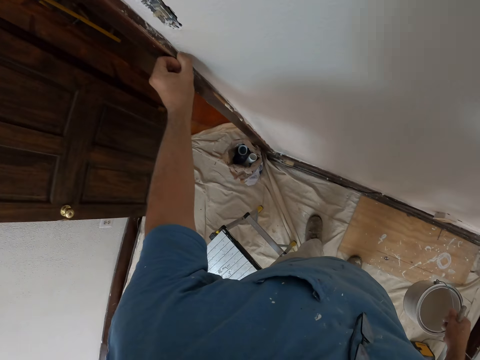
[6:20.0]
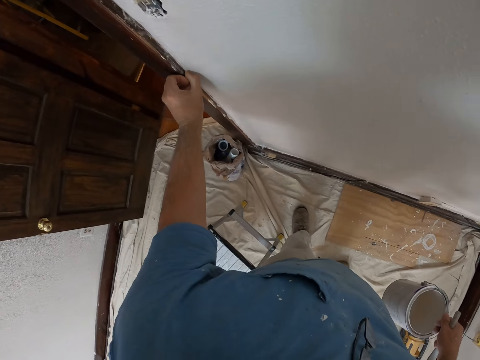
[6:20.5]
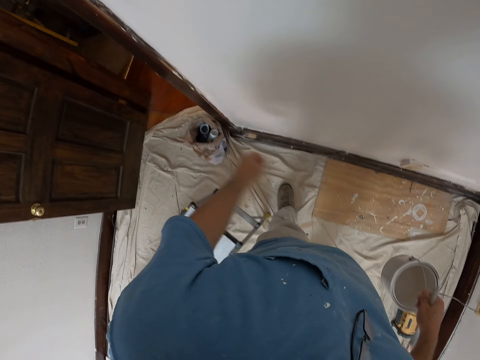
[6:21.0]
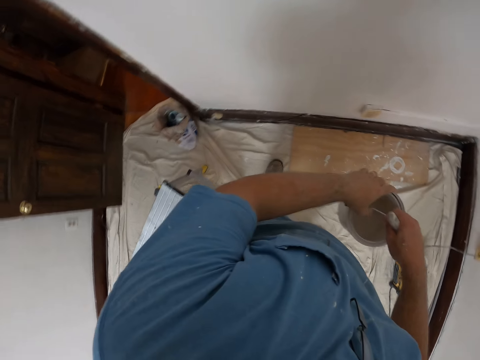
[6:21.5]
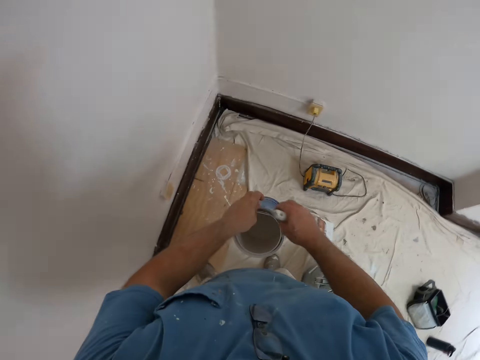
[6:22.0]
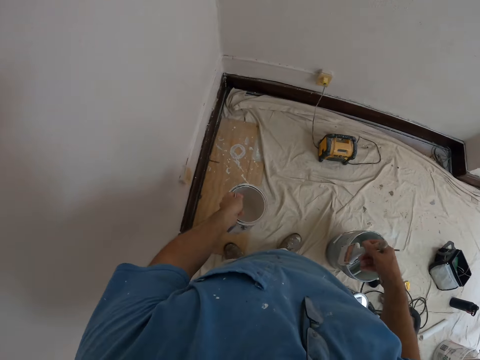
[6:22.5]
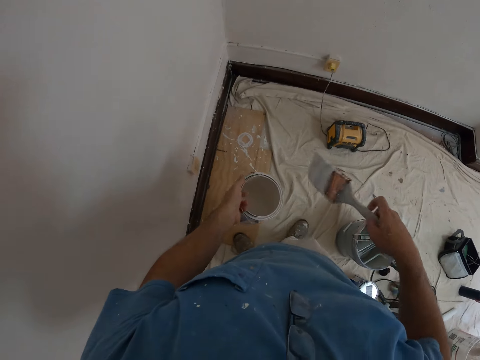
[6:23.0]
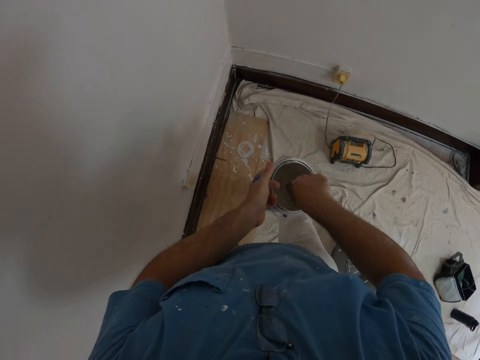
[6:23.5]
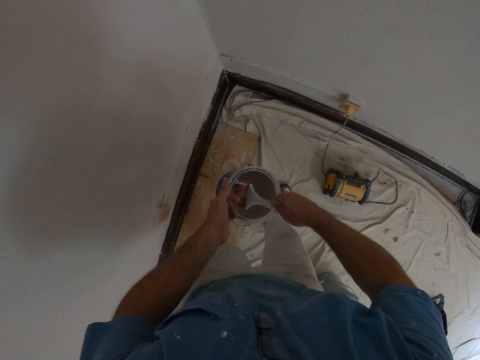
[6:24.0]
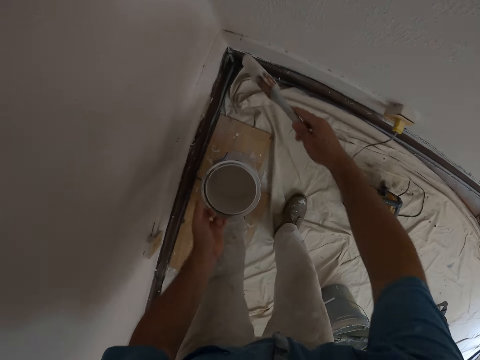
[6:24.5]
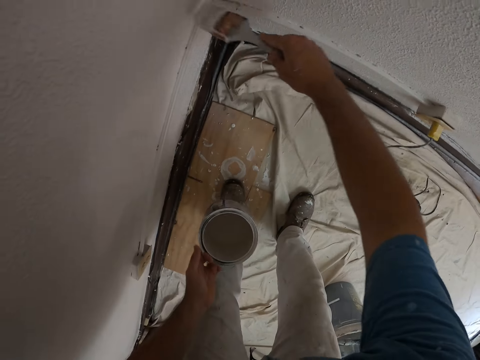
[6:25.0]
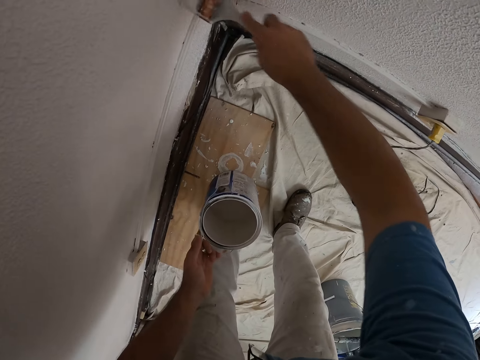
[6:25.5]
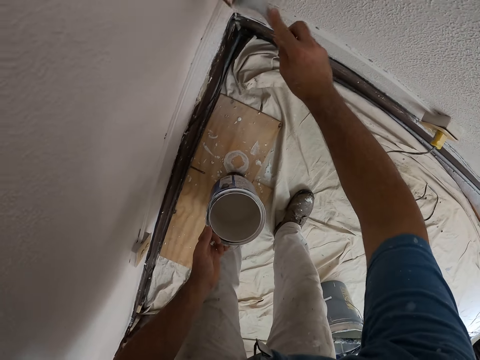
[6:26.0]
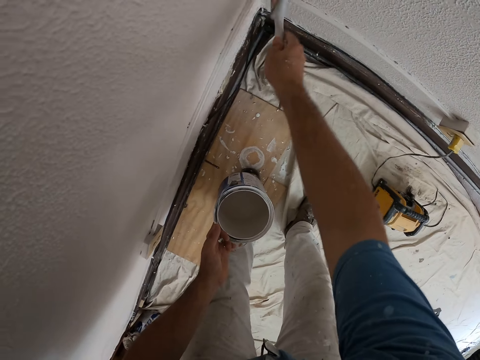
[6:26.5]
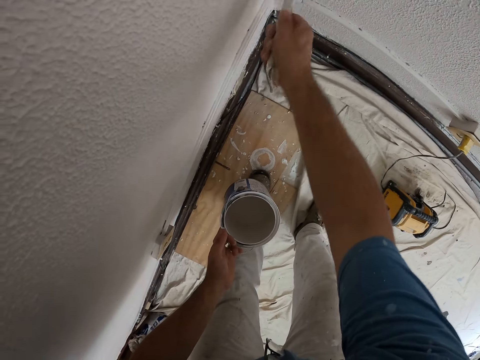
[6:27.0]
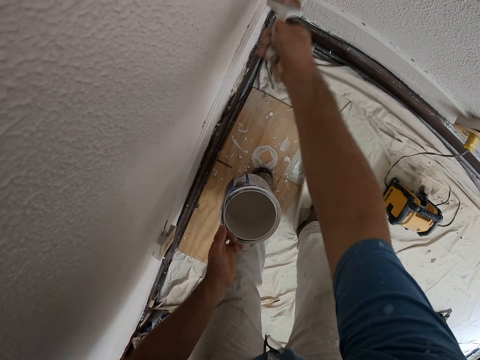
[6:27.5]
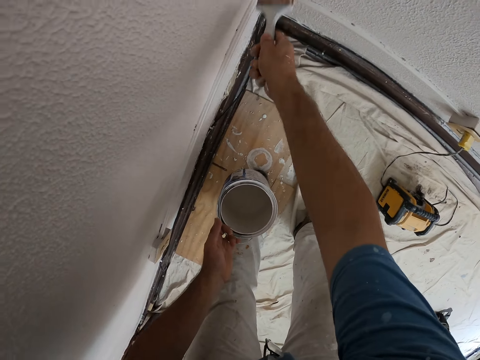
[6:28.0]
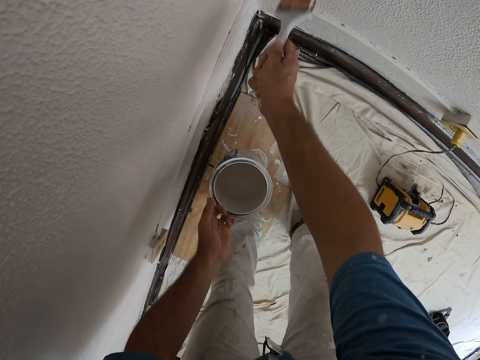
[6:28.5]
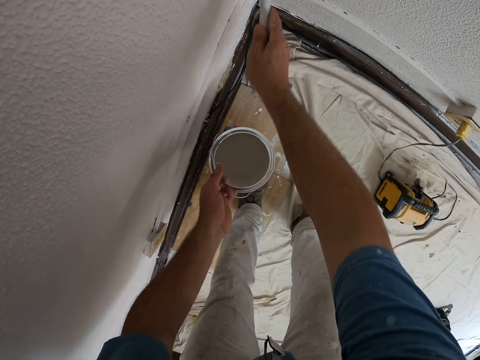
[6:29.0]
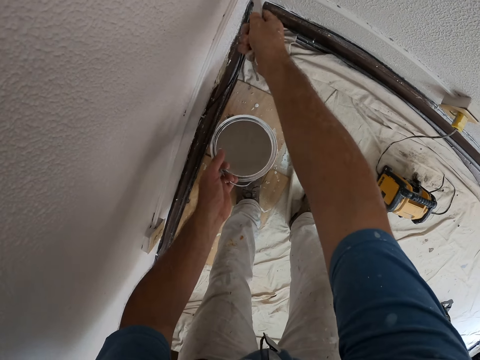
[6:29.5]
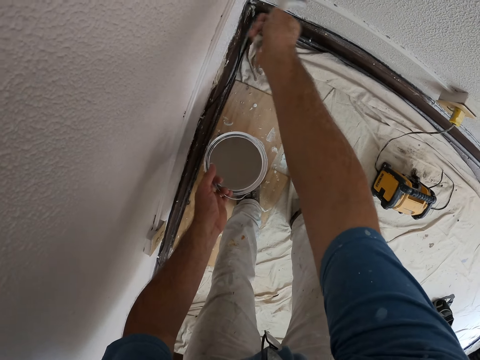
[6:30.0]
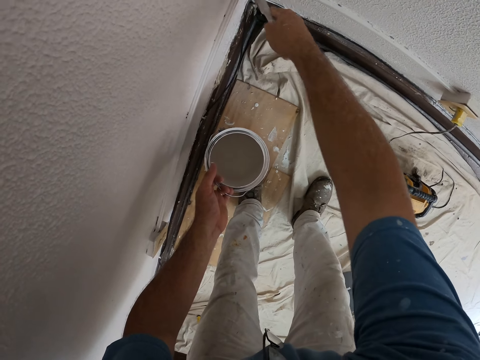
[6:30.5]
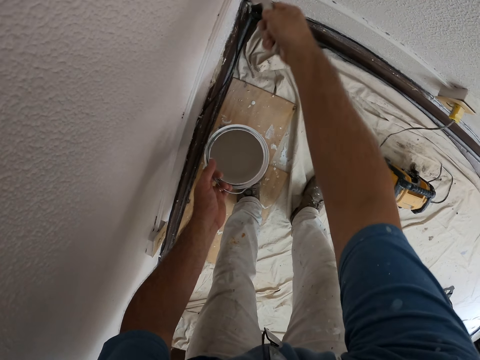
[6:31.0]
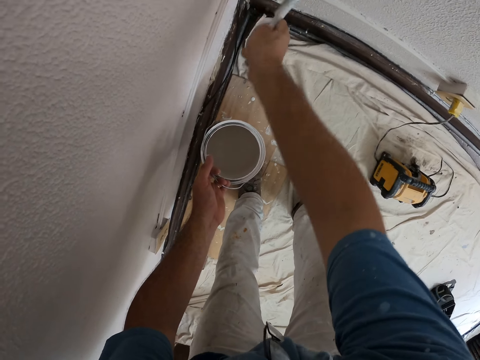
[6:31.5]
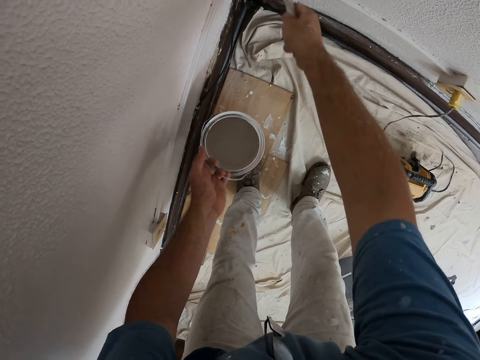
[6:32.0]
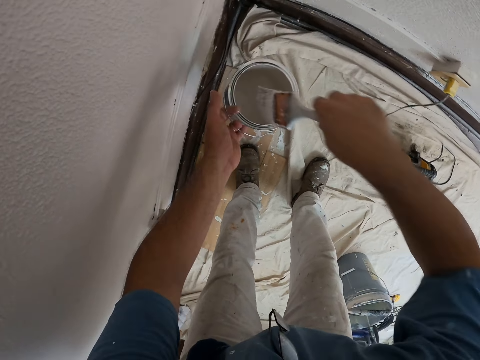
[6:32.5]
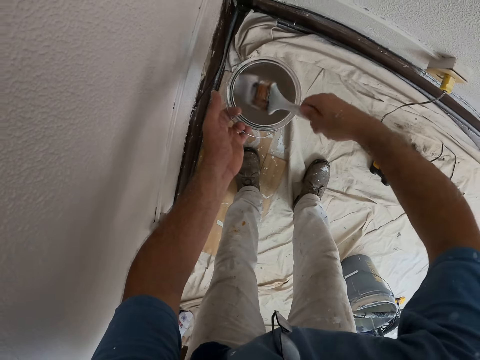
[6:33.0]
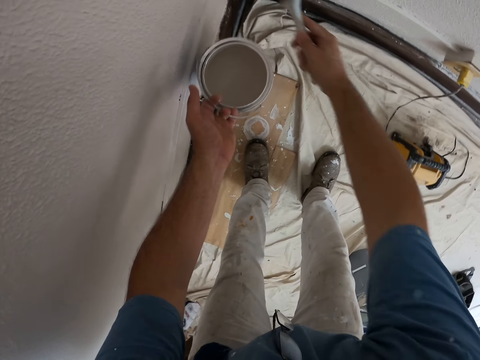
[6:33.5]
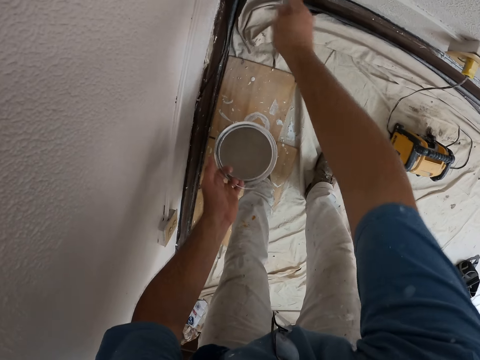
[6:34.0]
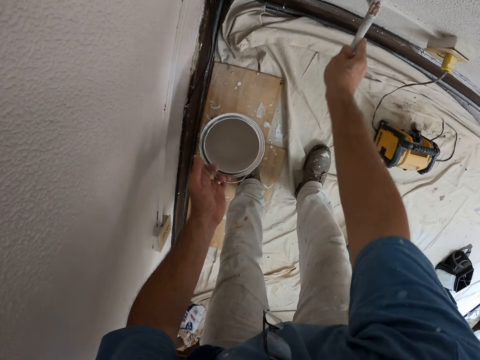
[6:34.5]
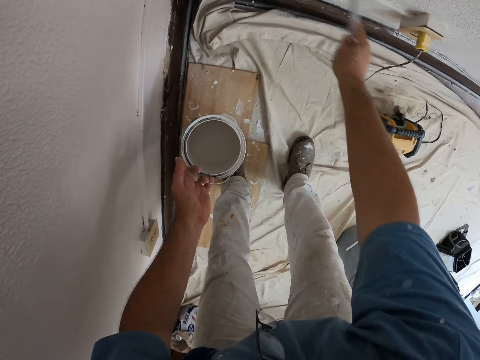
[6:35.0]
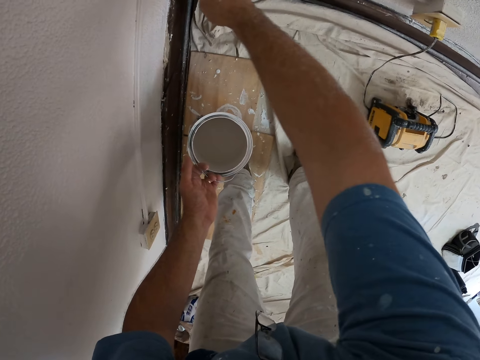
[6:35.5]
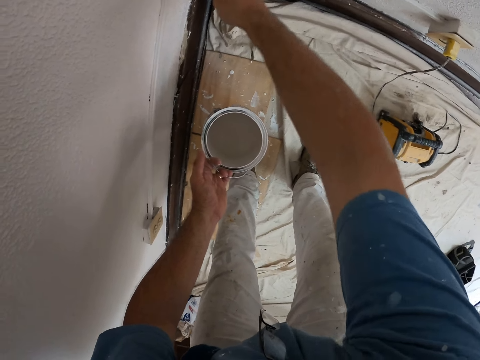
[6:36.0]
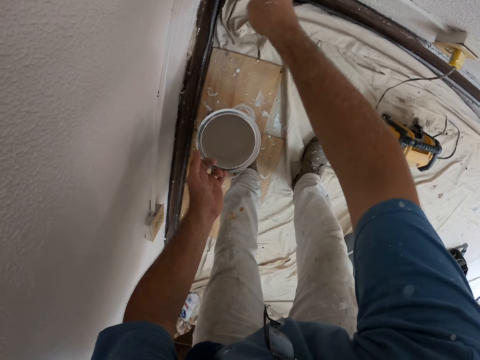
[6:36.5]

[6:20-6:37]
The camera wearer passes the bucket of paint from his right hand to his left hand. He scoops paint from the bucket of paint in his left hand with the paint brush. He paints the wall with the paint brush in his right hand. He scoops paint from the bucket of paint in his left hand with the paint brush. He paints the wall with the paint brush in his right hand.

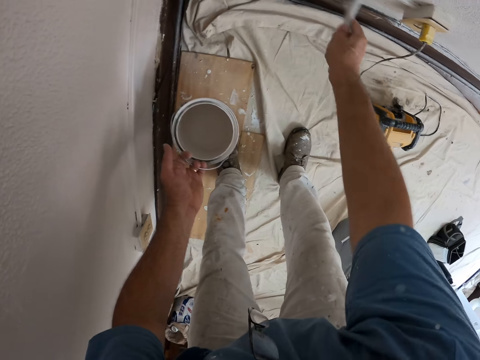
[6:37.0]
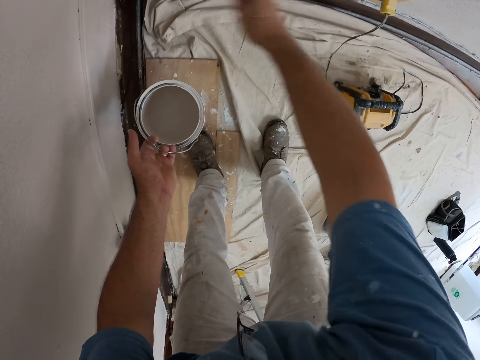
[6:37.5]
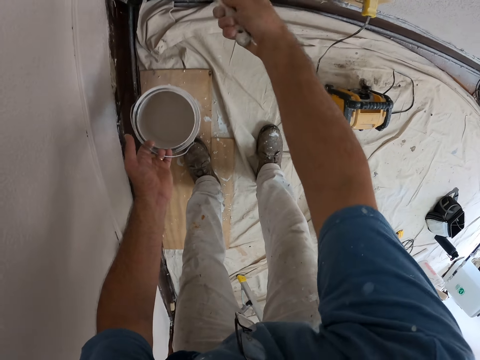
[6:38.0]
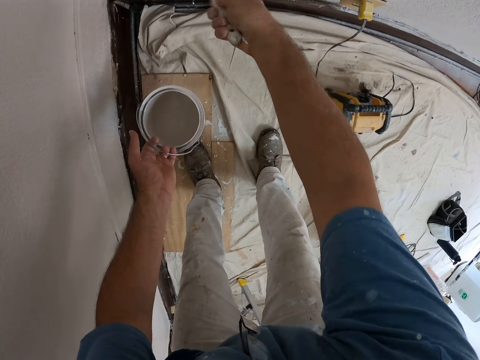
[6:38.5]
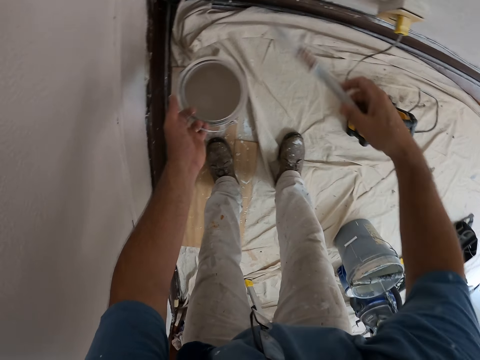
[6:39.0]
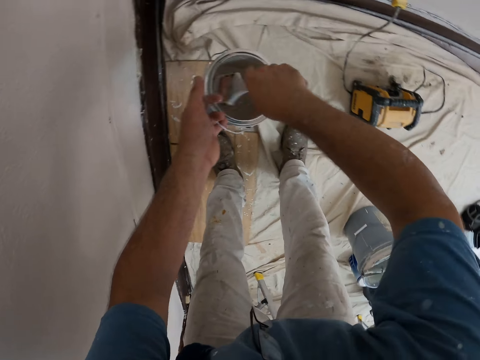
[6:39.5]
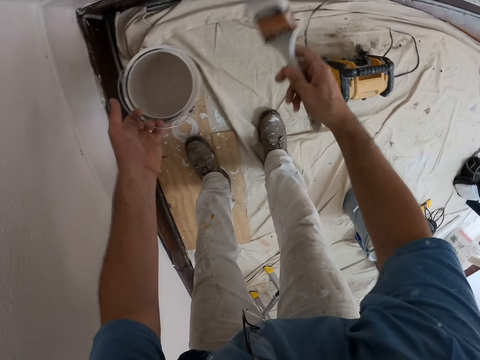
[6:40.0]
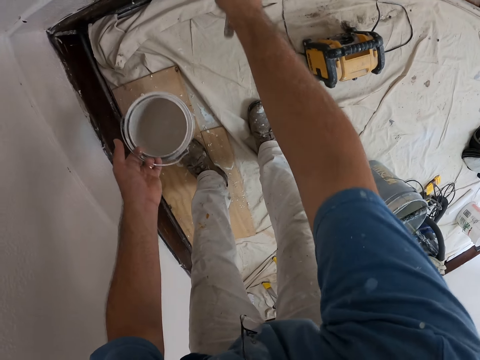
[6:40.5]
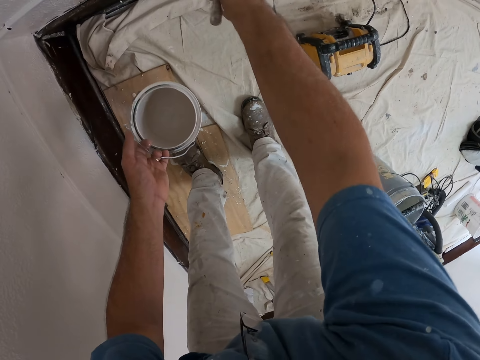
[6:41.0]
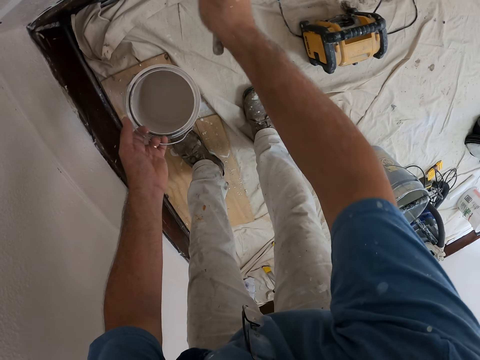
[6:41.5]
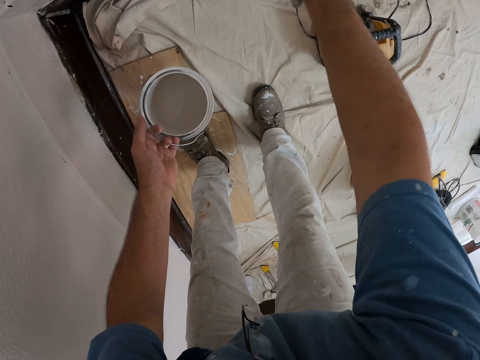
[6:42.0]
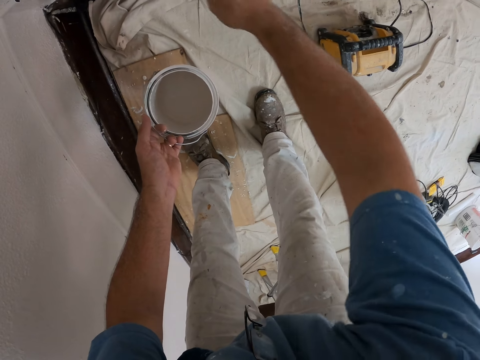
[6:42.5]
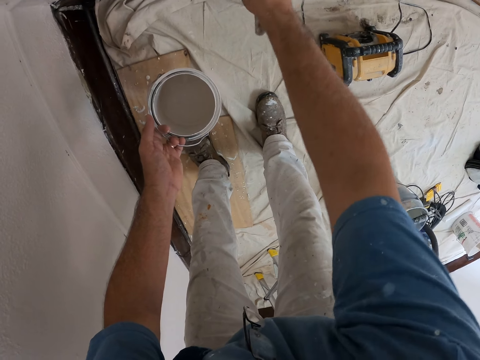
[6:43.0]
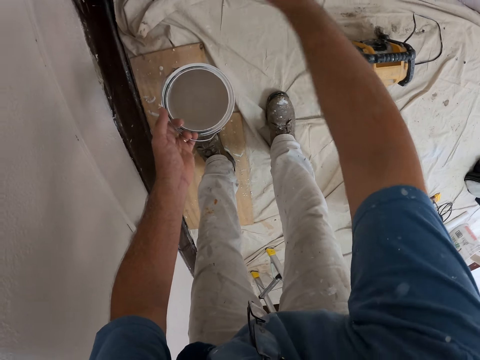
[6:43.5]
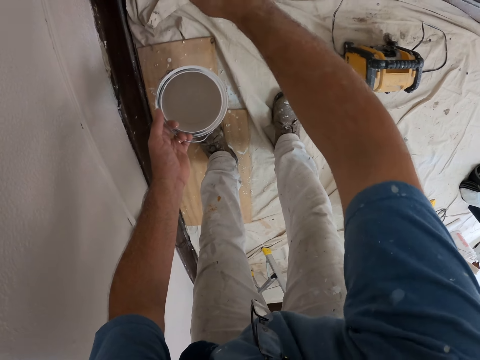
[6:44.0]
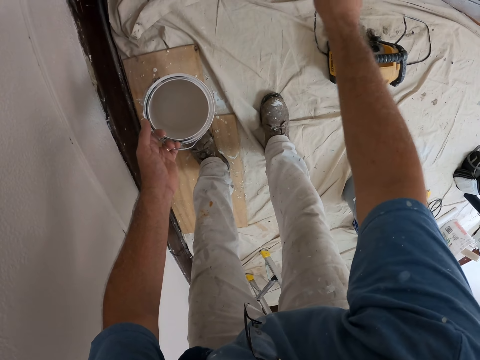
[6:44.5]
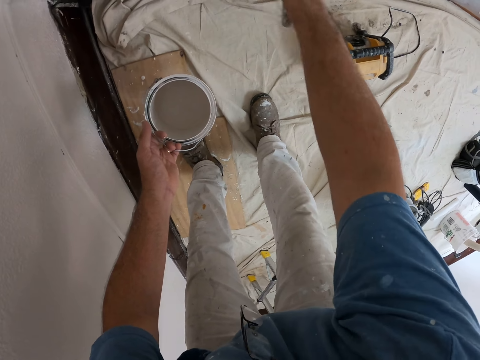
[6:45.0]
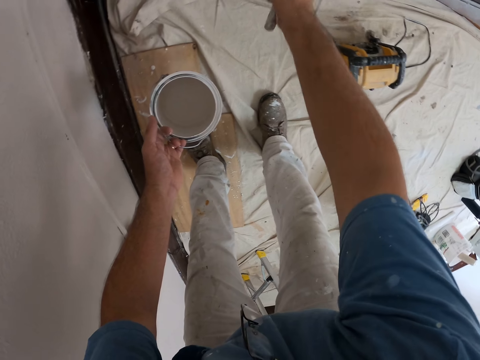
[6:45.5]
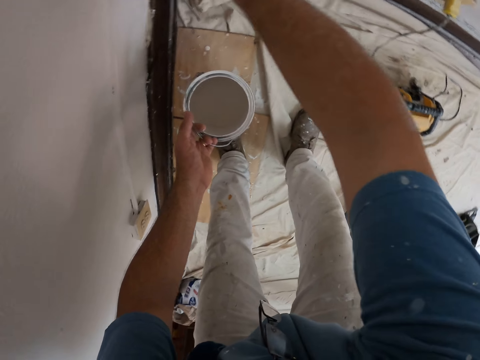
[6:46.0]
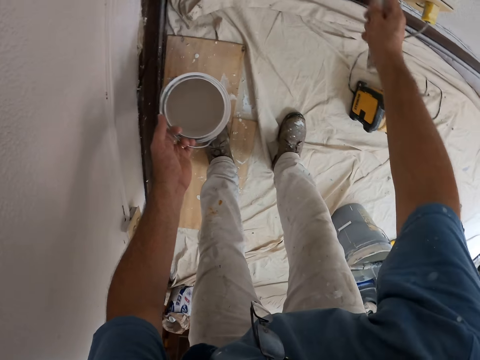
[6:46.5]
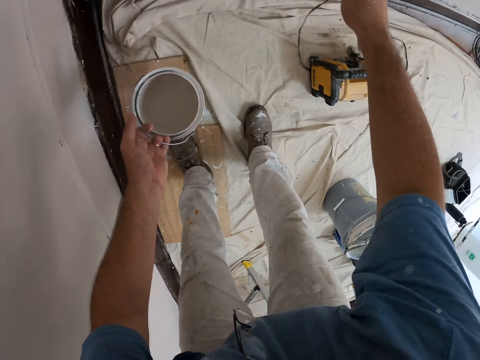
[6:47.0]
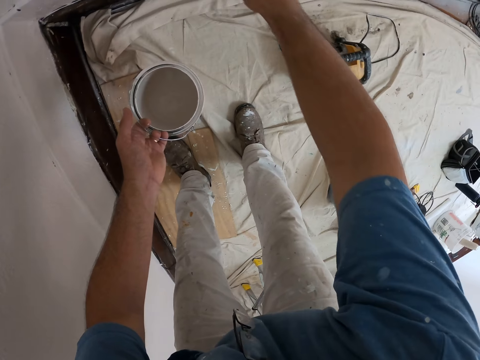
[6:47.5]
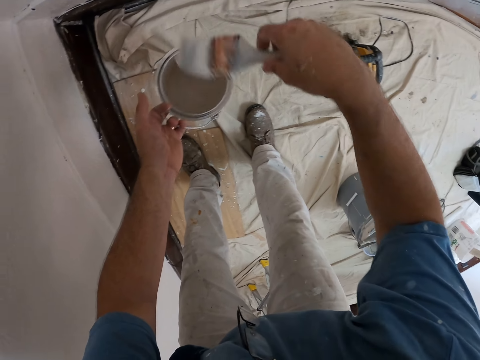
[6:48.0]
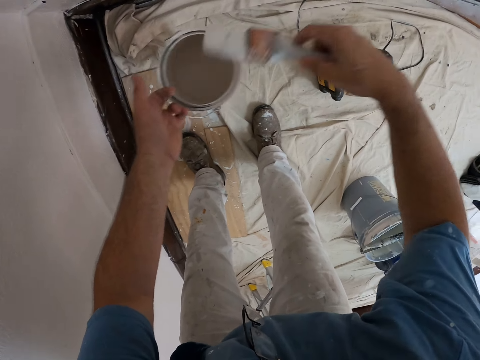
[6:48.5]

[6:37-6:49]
The camera wearer scoops paint from the bucket of paint in his left hand with the paint brush. He paints the wall with the paint brush in his right hand. He scoops paint from the bucket of paint in his left hand with the paint brush.
